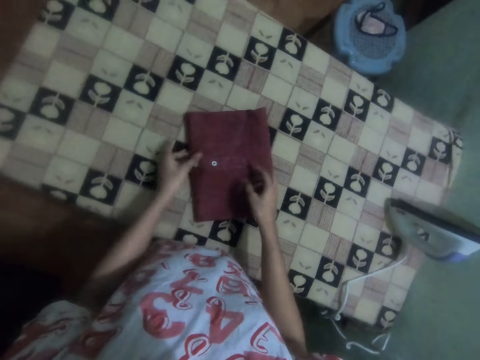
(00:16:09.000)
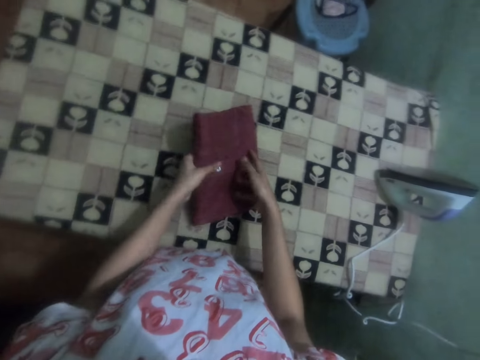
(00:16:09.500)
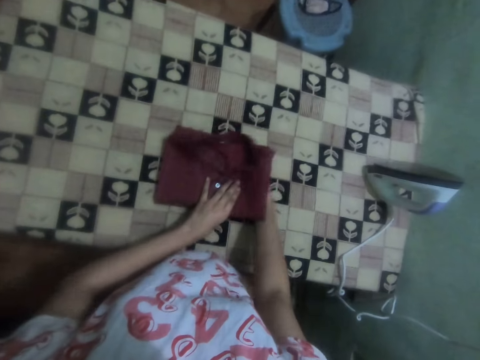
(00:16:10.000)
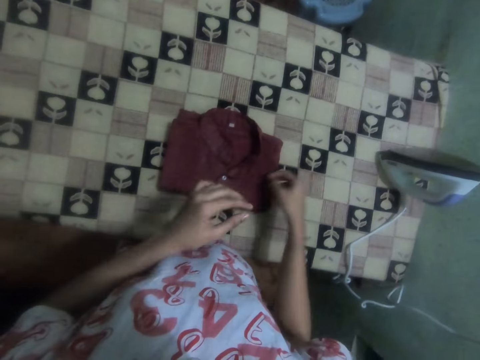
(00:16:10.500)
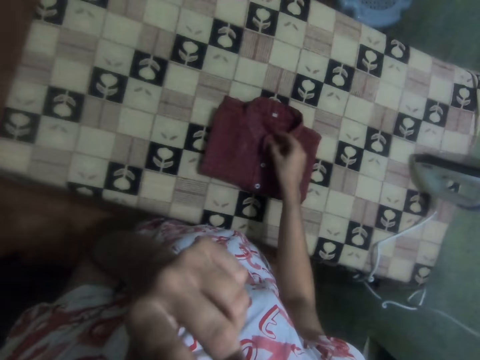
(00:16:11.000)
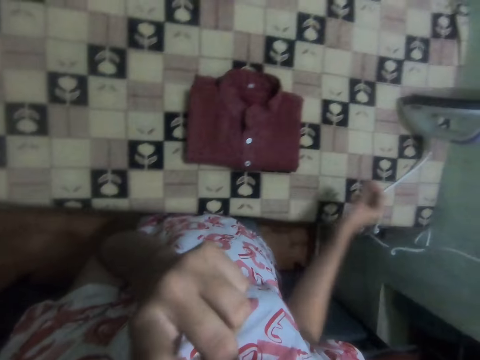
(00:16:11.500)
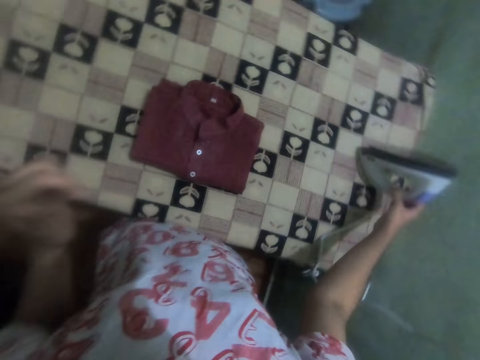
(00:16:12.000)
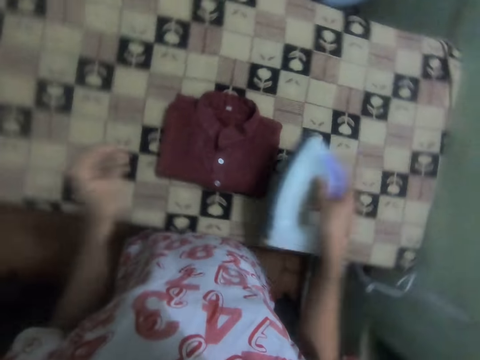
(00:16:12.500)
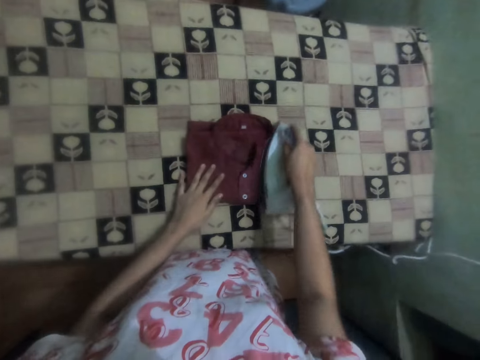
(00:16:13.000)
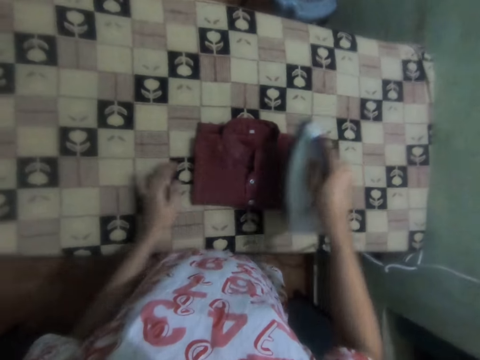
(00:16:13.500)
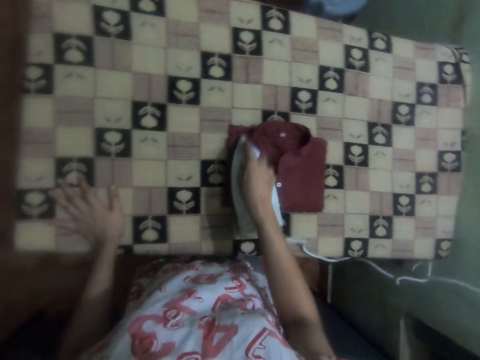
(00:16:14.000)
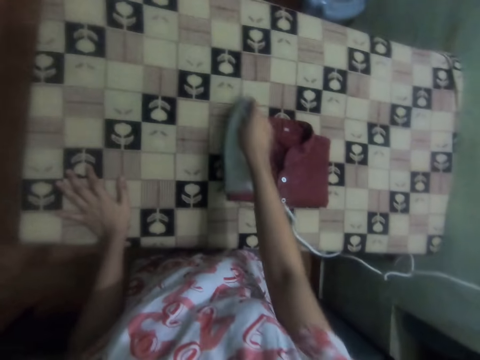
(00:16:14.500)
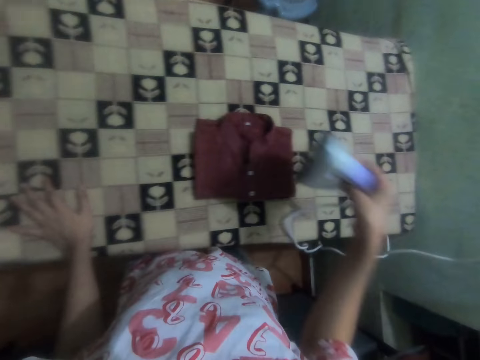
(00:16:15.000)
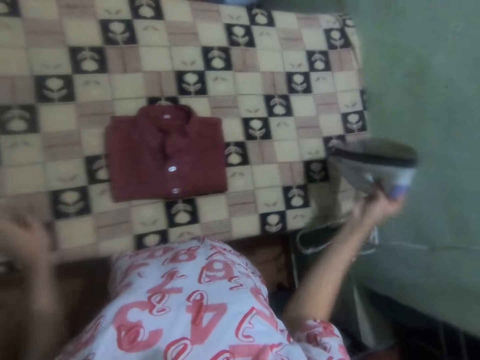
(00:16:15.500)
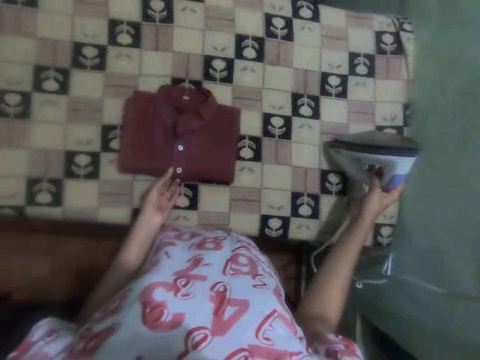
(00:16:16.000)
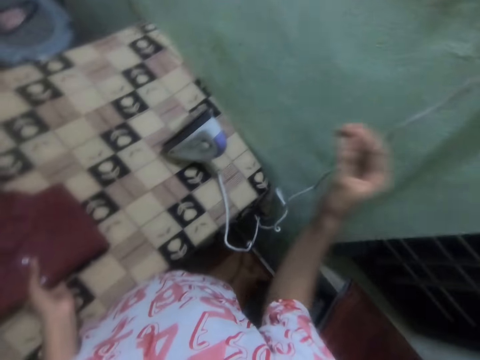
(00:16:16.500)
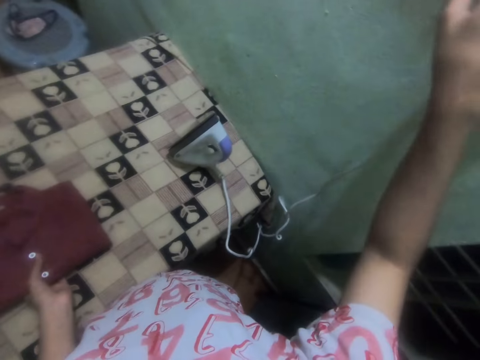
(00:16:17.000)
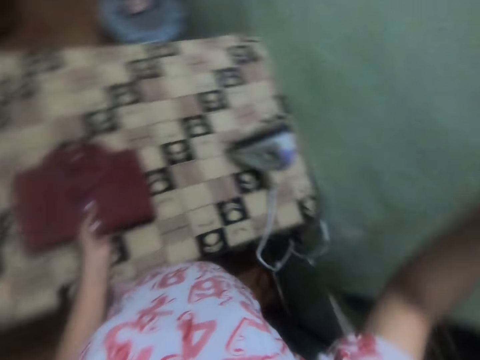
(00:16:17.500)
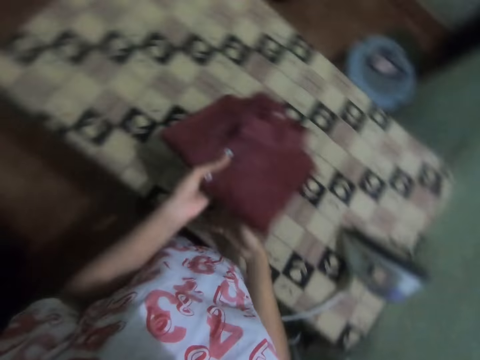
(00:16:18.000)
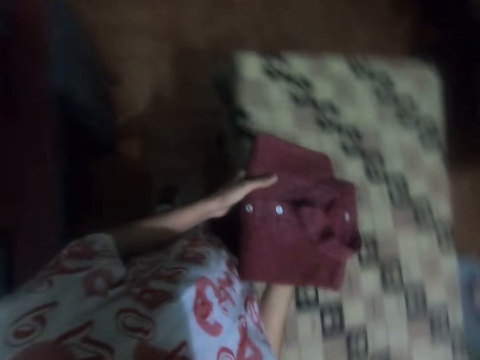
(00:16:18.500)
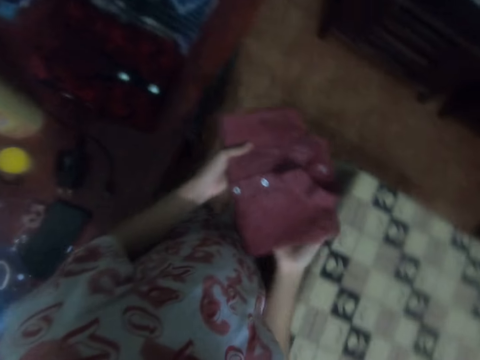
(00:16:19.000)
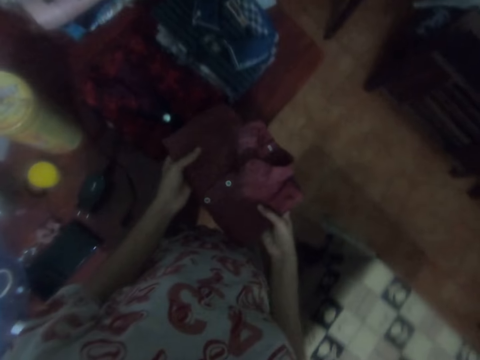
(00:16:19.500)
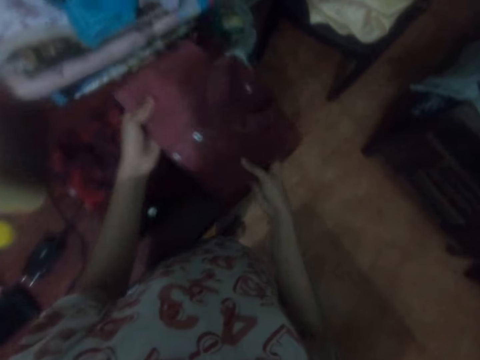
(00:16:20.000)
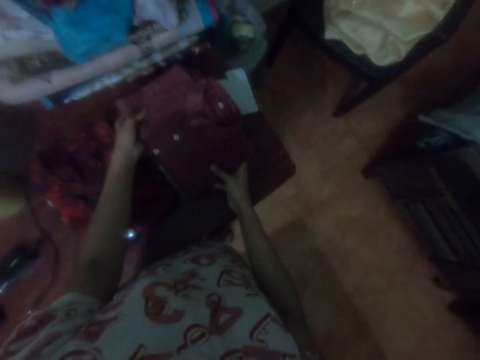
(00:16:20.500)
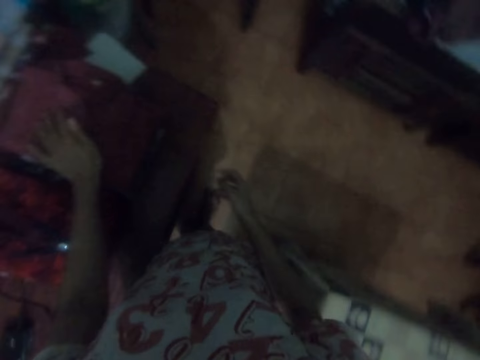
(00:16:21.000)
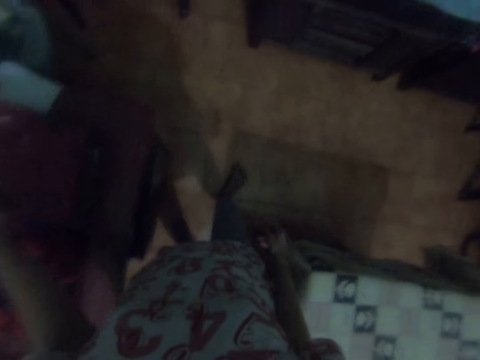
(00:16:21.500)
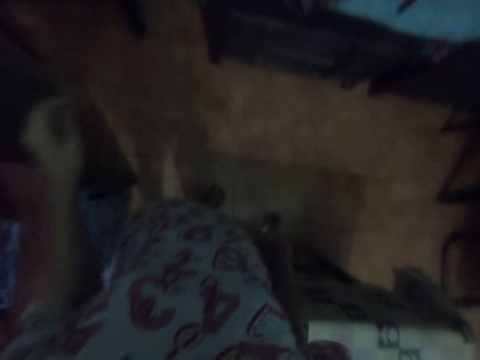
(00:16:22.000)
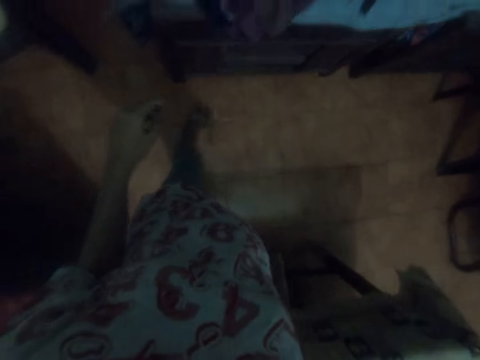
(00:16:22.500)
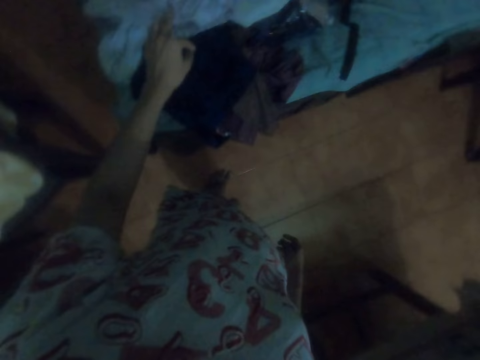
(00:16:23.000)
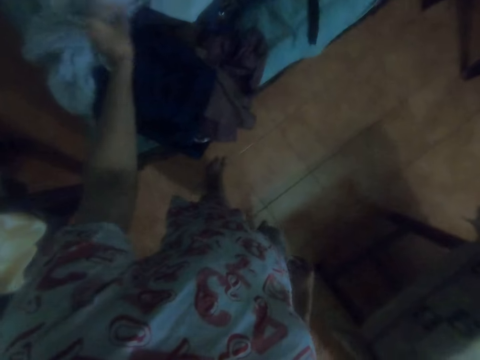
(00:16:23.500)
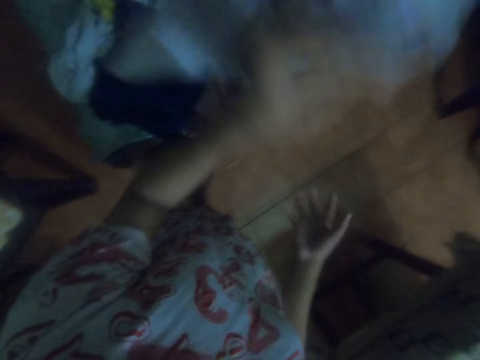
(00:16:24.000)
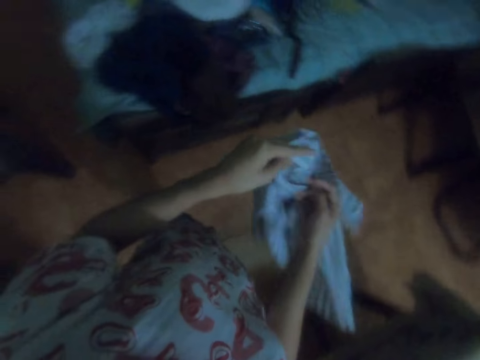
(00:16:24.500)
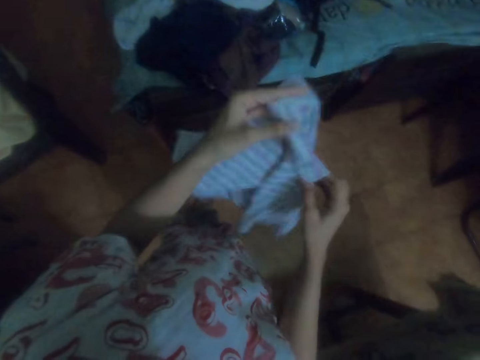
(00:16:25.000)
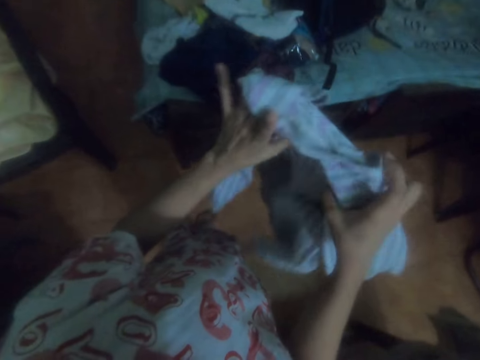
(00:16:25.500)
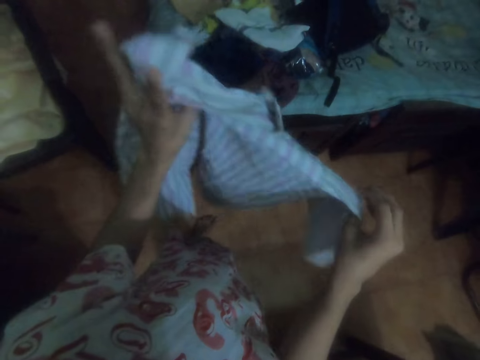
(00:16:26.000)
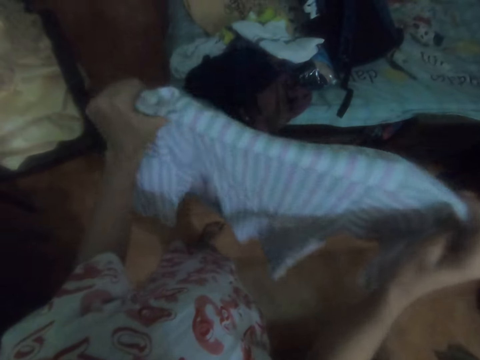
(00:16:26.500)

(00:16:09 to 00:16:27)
The camera wearer turns the shirt and places the shirt on the table. They take the iron box from the table. They iron the shirt. They put the iron box on the table. They press the socket. They pick up the shirt. They place the shirt on shirts on the table. They take a shirt.

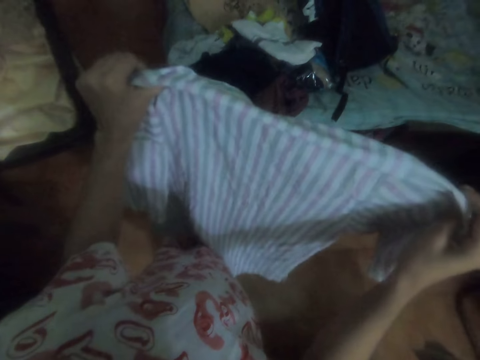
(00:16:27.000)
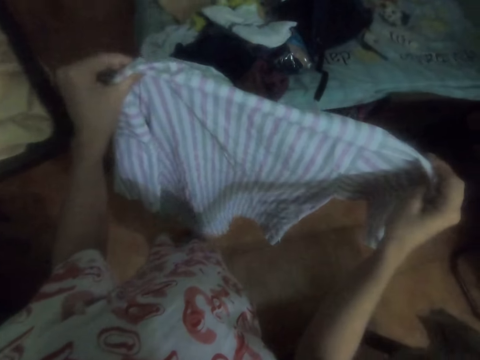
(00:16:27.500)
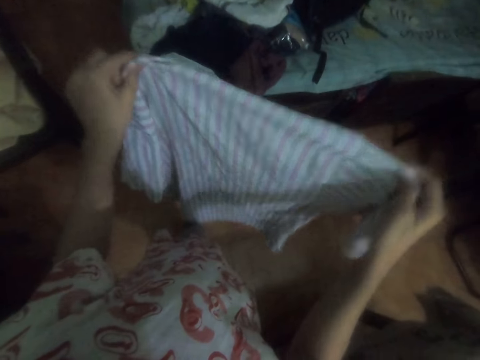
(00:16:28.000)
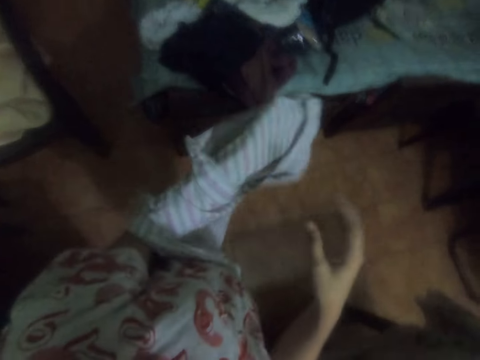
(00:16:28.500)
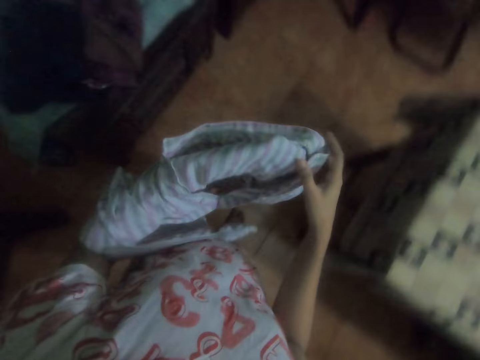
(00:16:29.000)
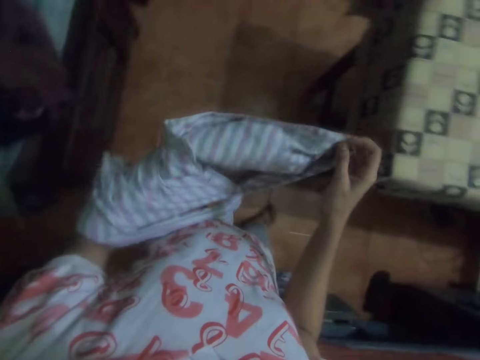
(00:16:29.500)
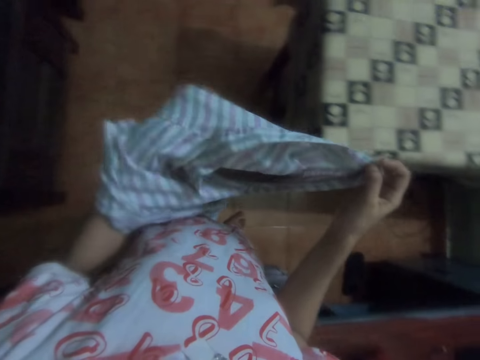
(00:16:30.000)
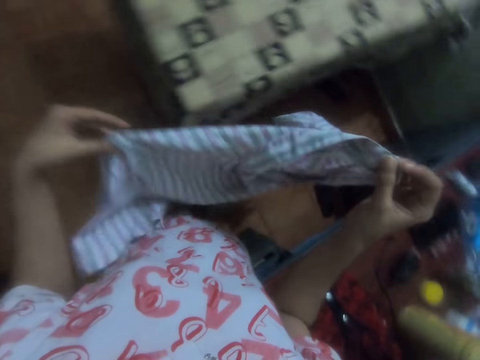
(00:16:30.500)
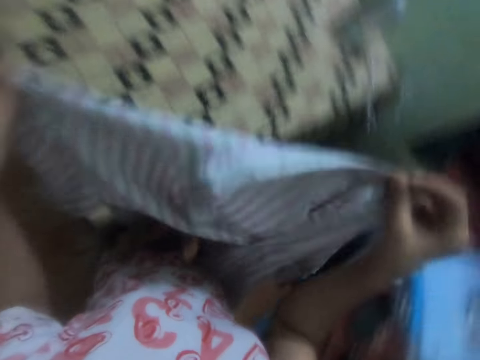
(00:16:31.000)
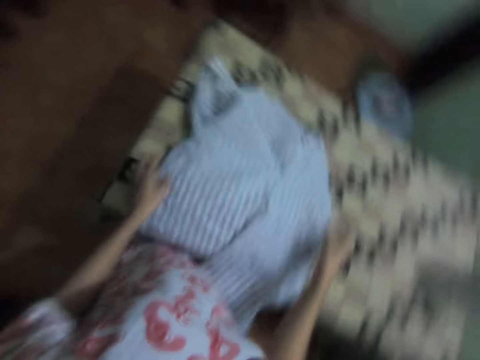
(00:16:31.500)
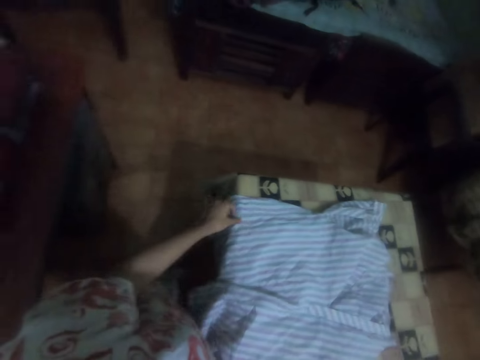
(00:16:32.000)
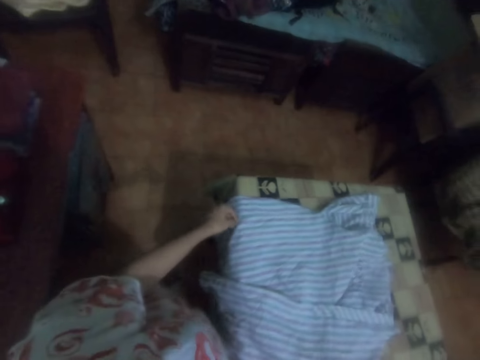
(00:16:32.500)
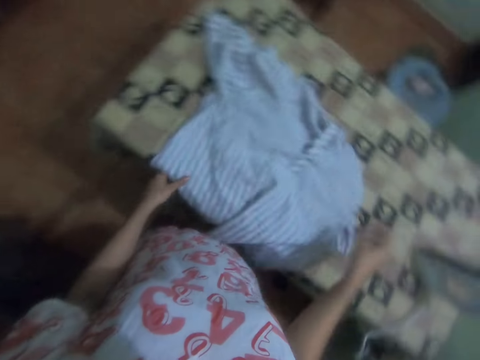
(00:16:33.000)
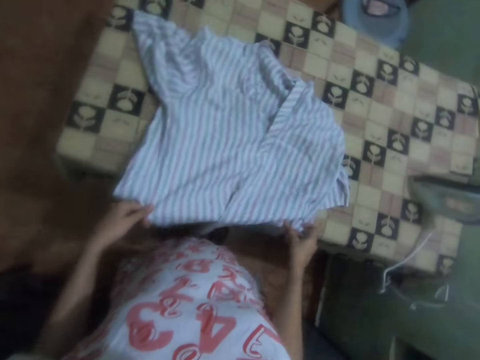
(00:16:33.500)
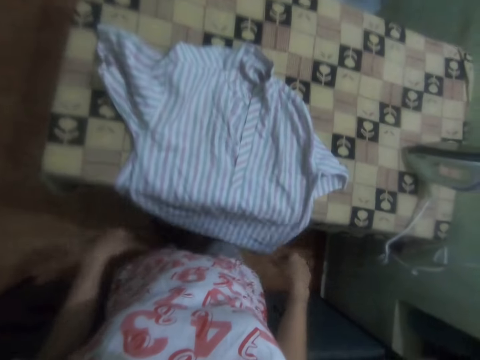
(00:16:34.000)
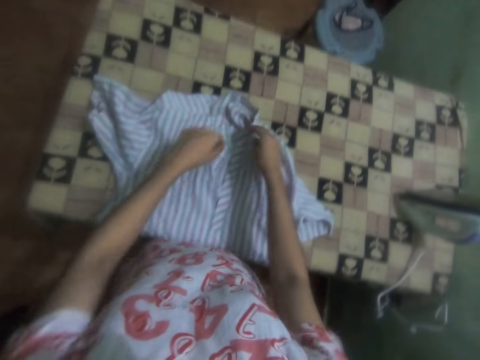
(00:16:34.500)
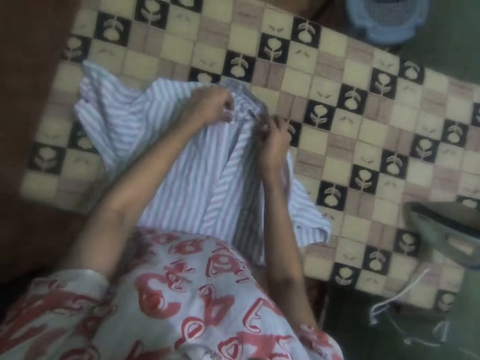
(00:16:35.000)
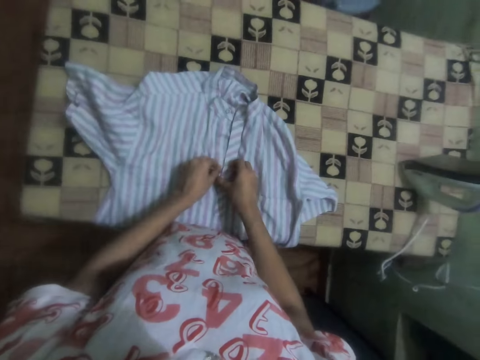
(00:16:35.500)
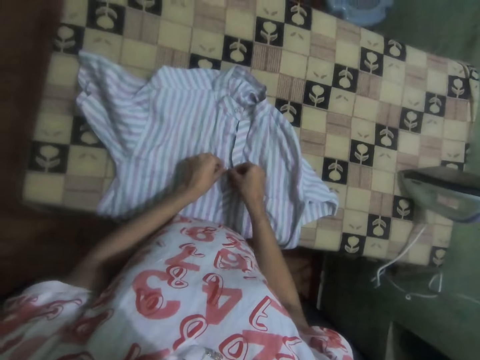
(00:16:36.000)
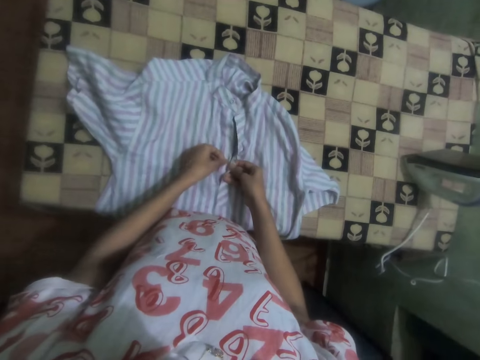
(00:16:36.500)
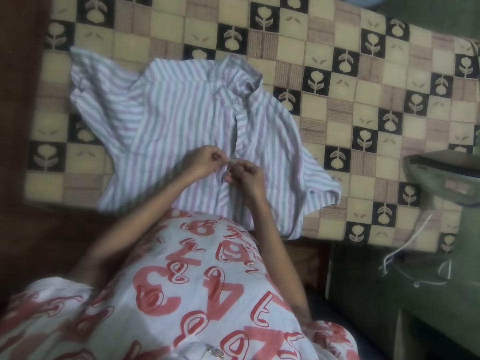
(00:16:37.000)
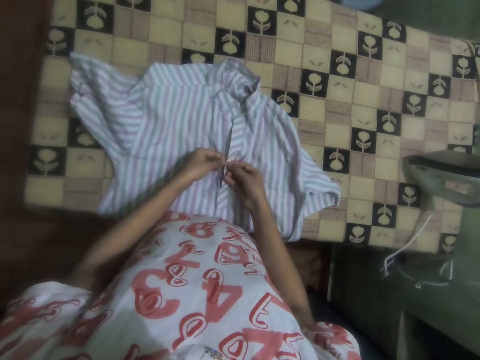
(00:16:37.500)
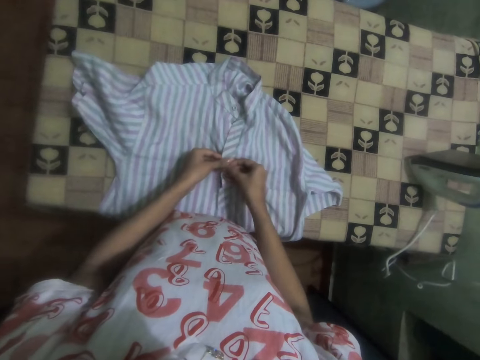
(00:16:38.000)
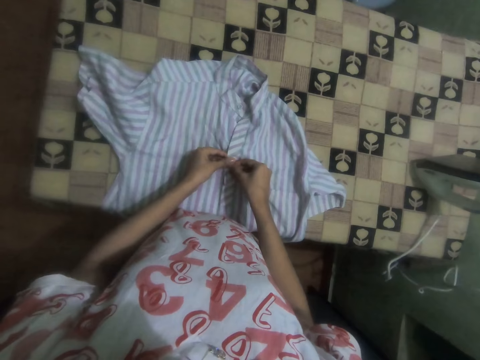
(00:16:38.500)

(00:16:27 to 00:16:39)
The camera wearer turns the shirt. They spread the shirt on the table. They drop the shirt on the table. They stretch the shirt. They close the button of the shirt.
